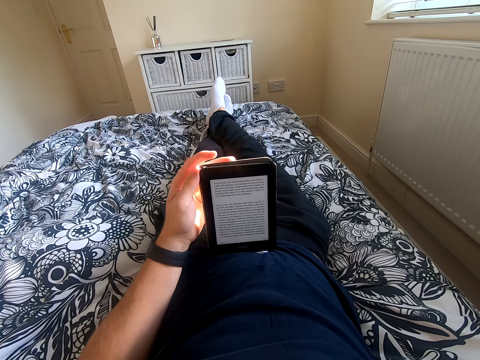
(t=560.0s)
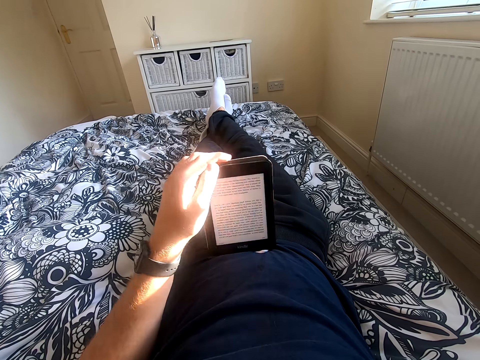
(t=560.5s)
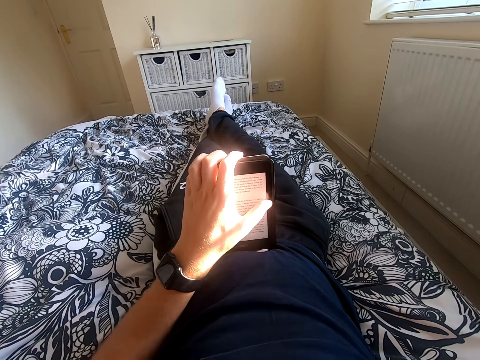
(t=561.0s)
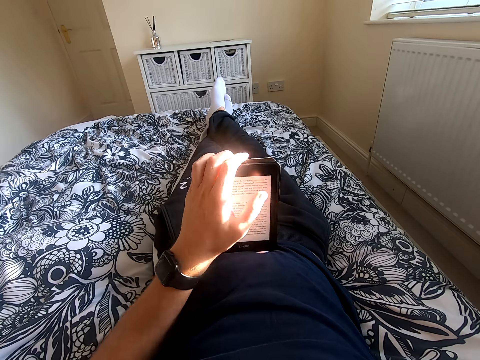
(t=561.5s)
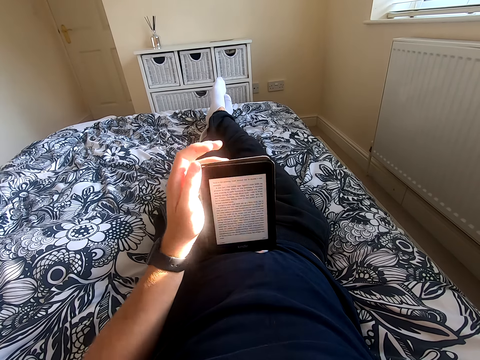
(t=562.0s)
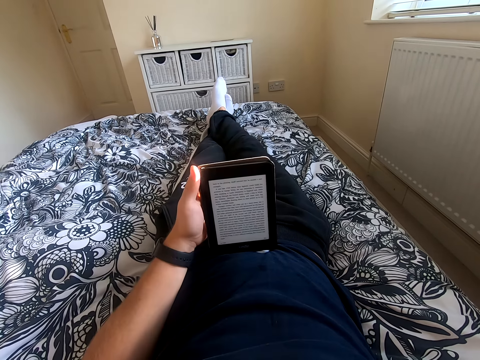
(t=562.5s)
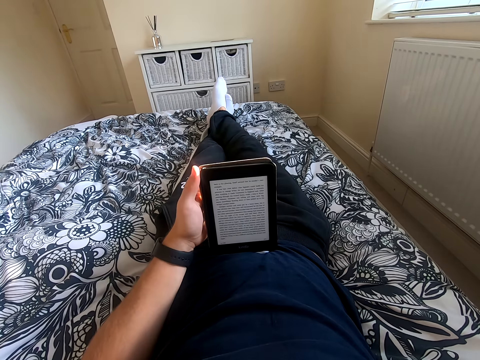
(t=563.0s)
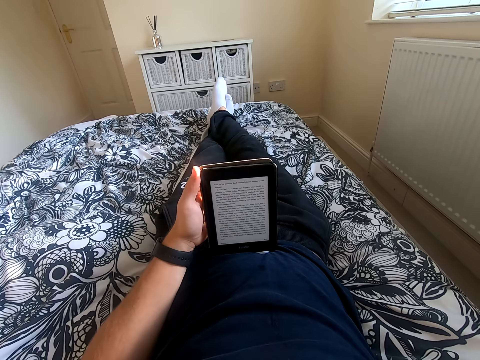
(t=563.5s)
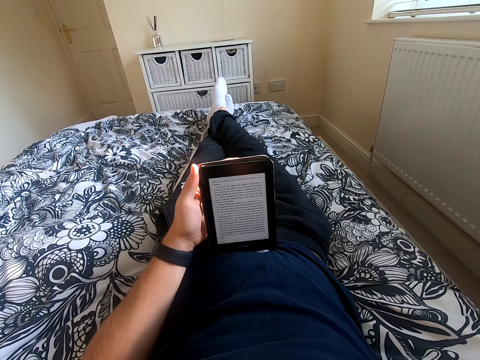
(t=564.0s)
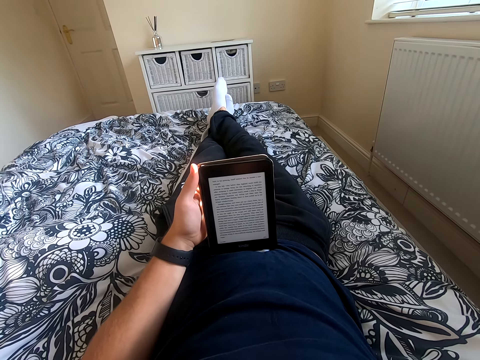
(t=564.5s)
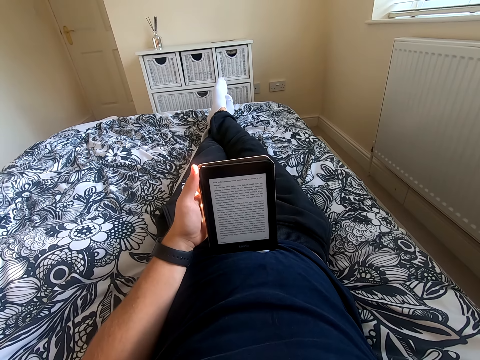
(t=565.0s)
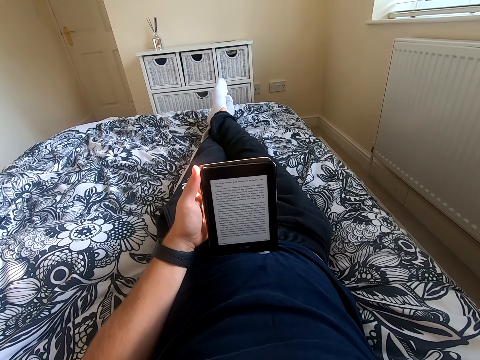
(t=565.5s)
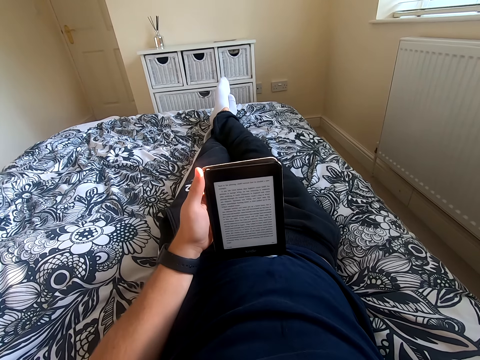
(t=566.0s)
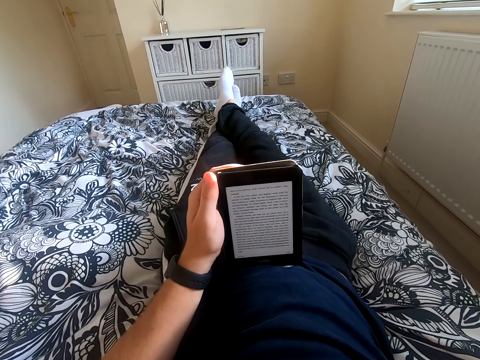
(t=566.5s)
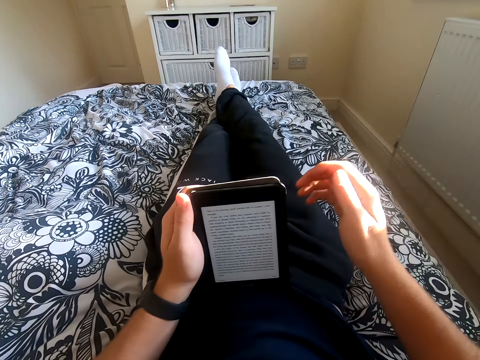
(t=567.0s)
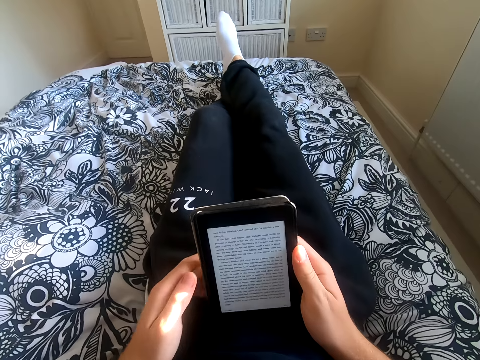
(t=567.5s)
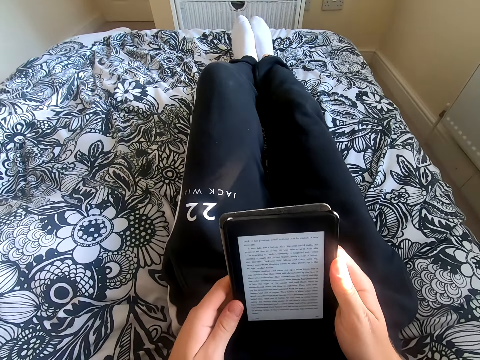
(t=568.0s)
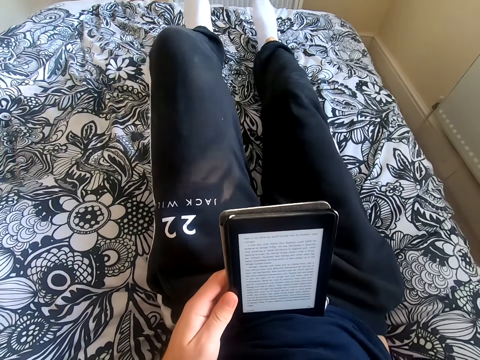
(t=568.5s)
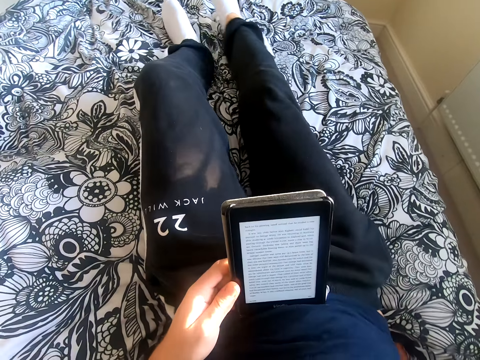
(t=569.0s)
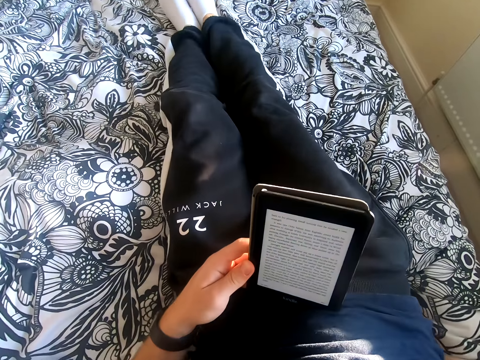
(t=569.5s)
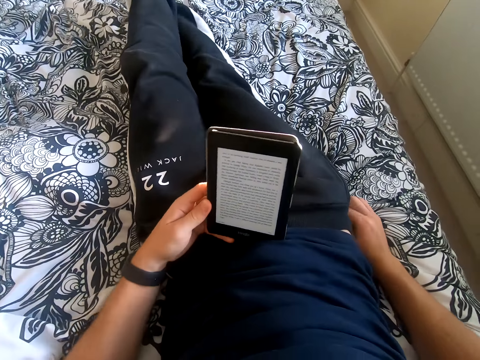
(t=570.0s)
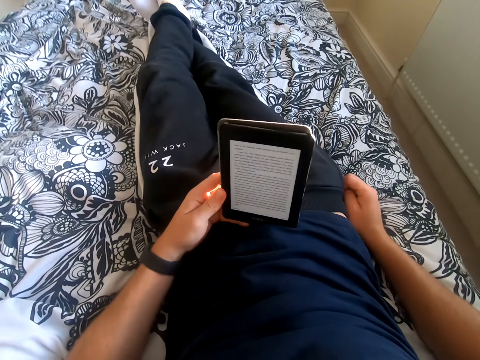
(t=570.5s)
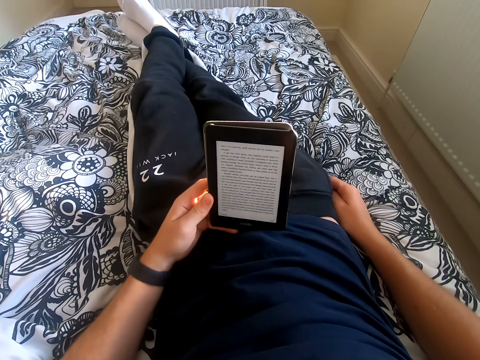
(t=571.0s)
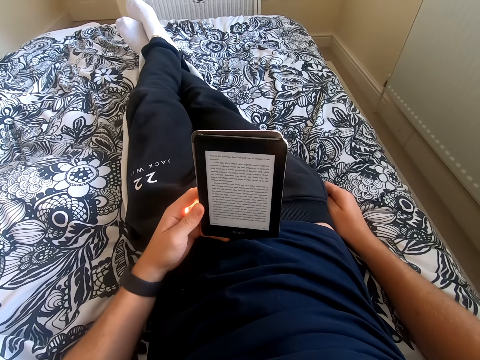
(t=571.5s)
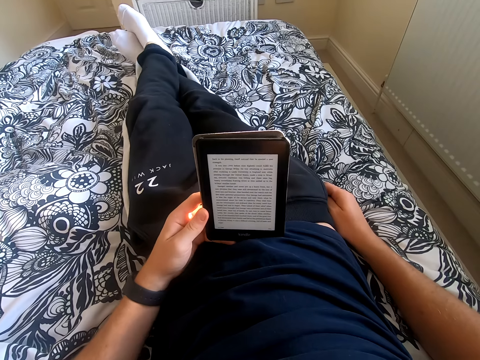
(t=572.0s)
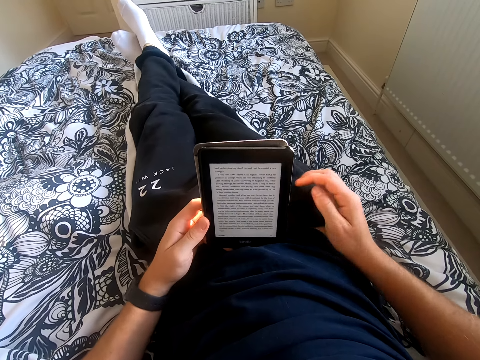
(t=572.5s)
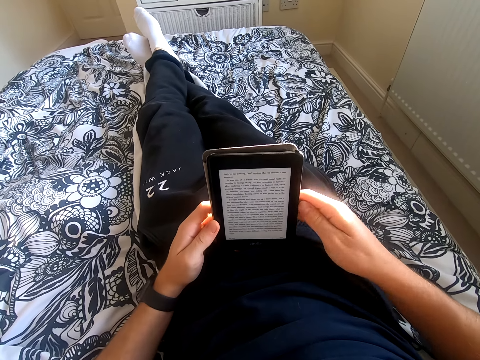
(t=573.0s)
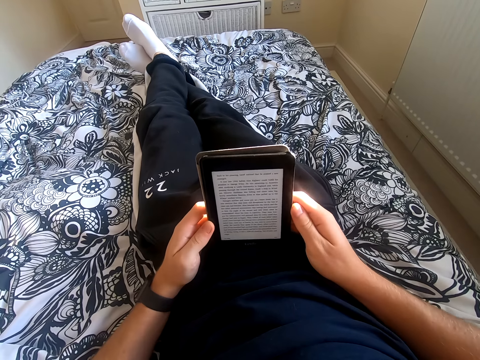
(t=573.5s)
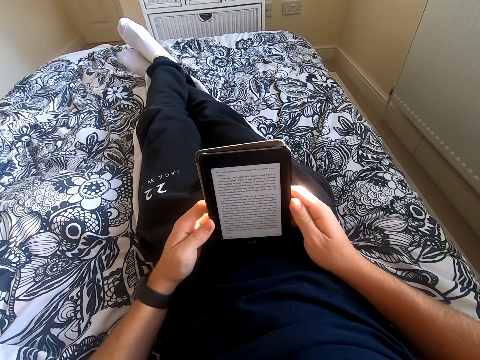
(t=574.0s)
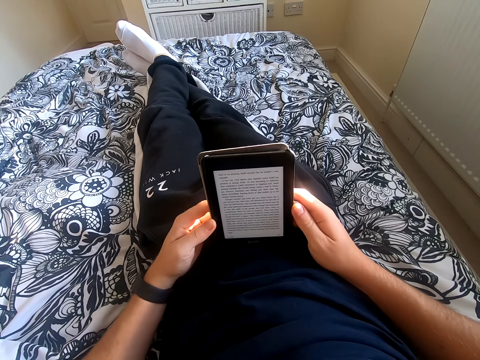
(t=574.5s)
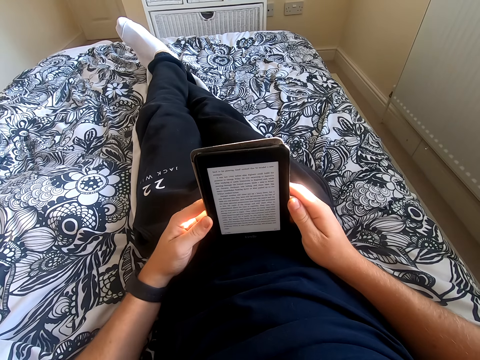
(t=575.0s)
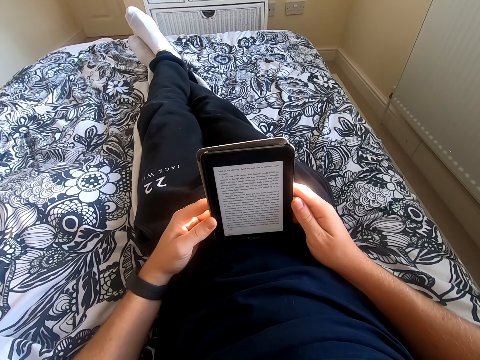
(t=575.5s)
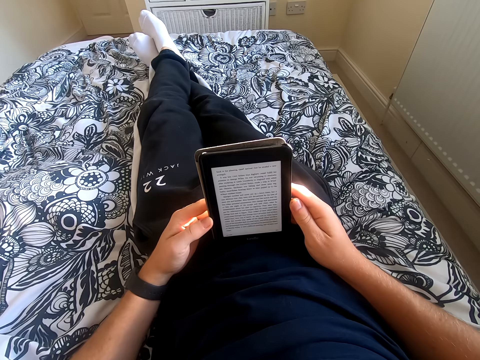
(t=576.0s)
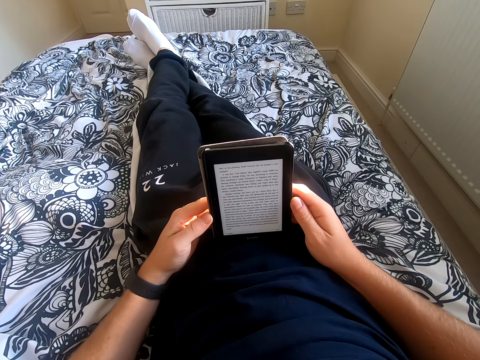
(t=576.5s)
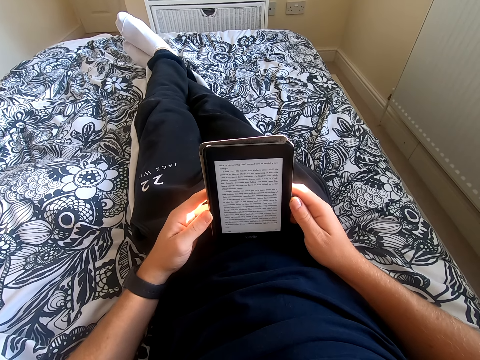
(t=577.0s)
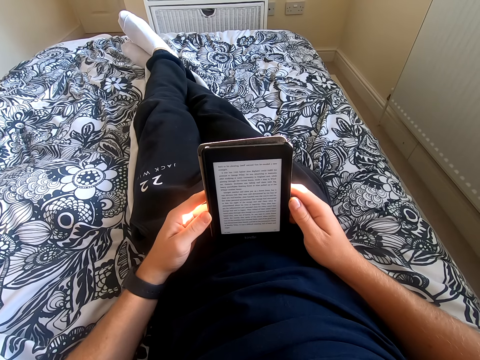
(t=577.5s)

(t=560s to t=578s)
The camera wearer moves his left hand on the tablet. He scrolls through the tablet. He moves his left hand on the tablet. He reads the book on the tablet. He holds the tablet with his right hand. He lifts his right hand from the tablet. He moves his left leg on the bed. He adjusts his body on the bed. He reads the book on the tablet. He holds the tablet with his right hand. He reads on the tablet.

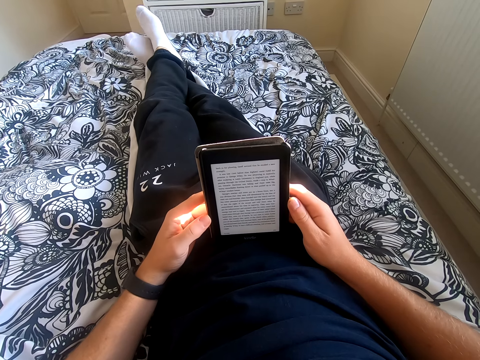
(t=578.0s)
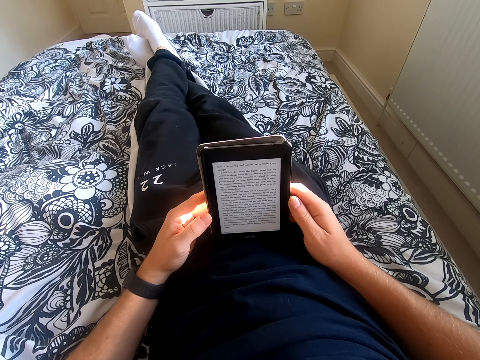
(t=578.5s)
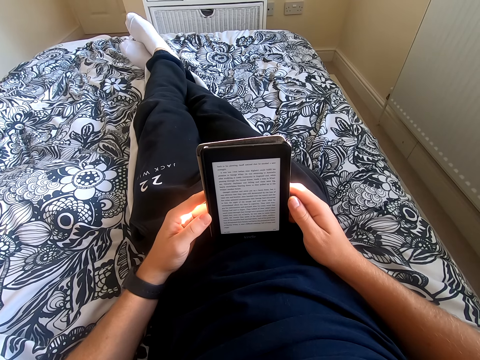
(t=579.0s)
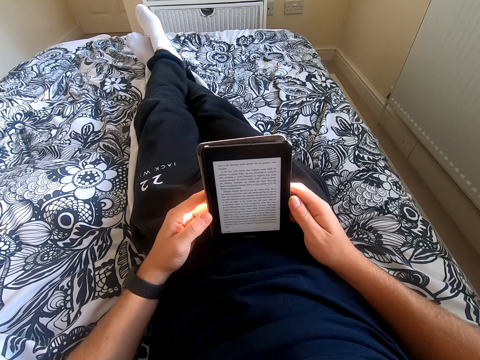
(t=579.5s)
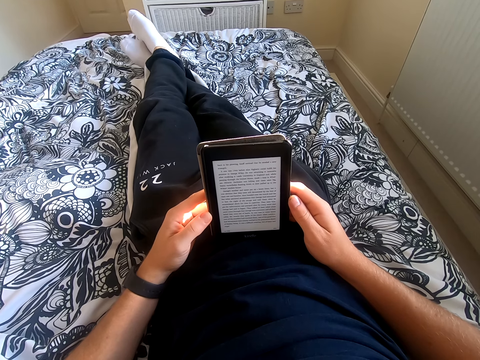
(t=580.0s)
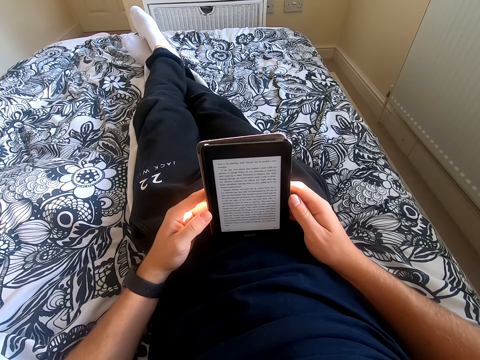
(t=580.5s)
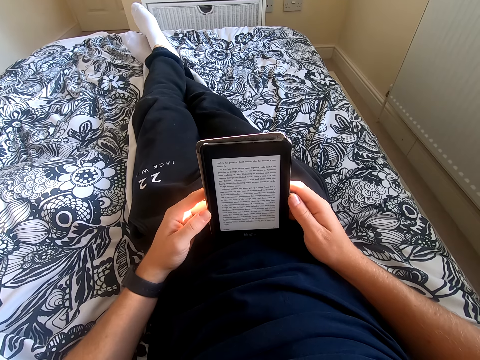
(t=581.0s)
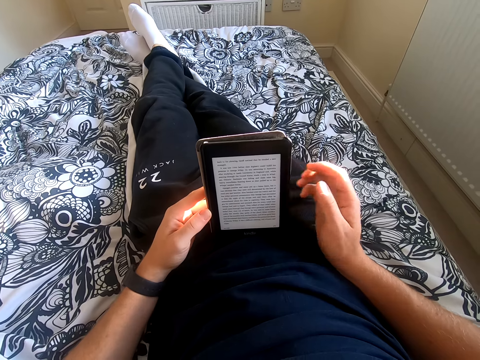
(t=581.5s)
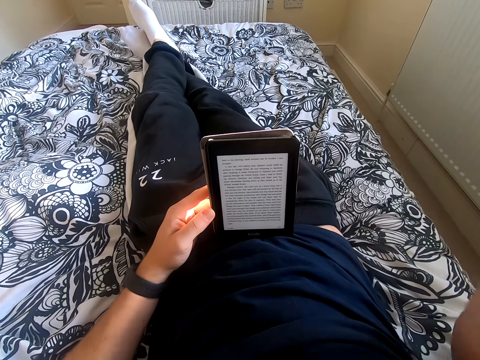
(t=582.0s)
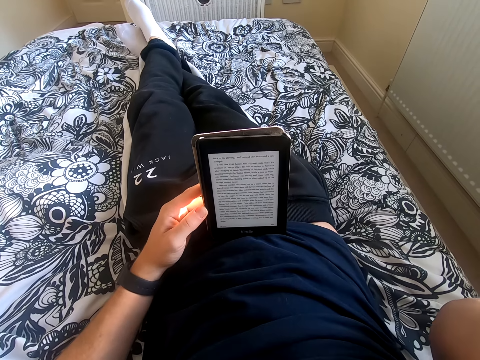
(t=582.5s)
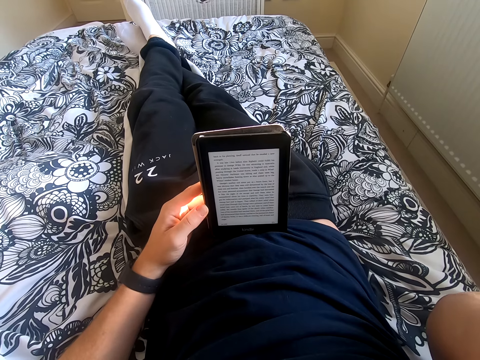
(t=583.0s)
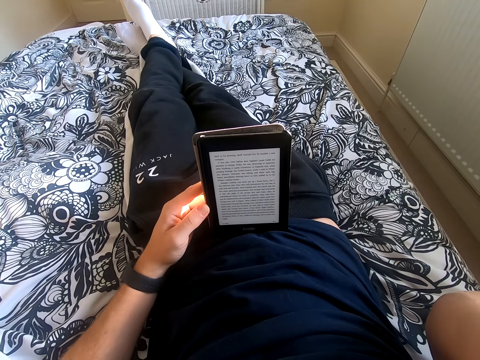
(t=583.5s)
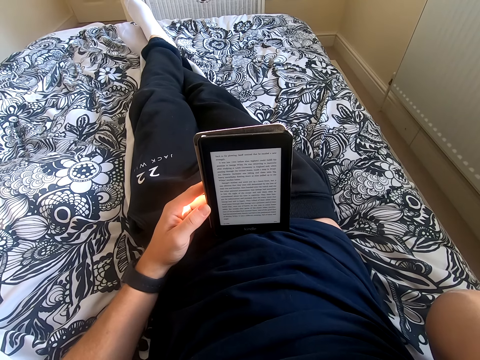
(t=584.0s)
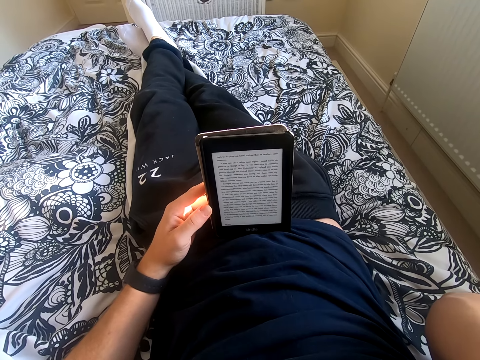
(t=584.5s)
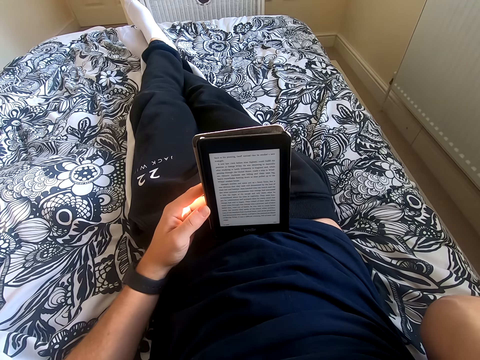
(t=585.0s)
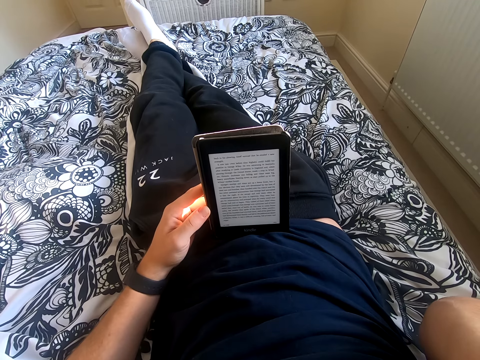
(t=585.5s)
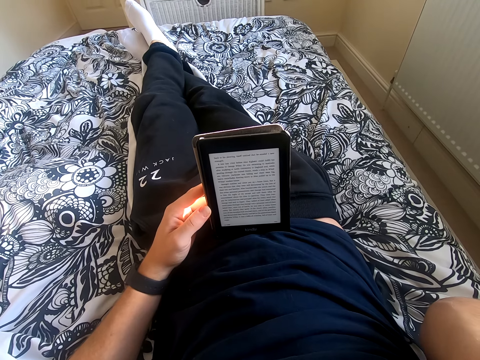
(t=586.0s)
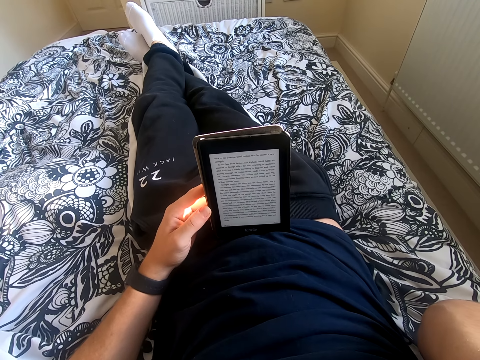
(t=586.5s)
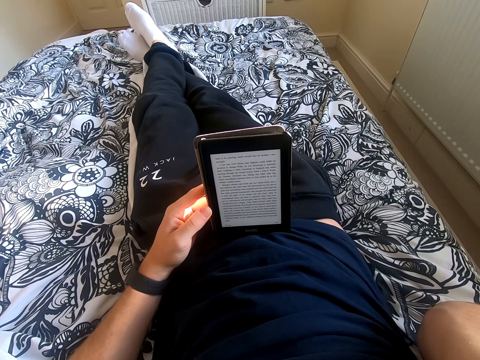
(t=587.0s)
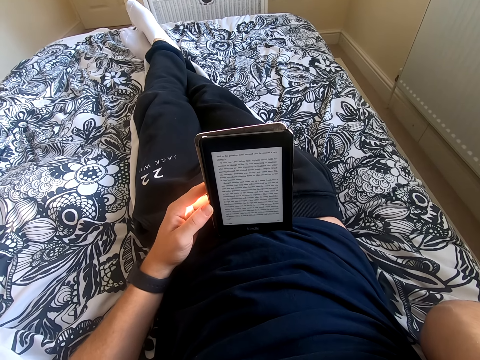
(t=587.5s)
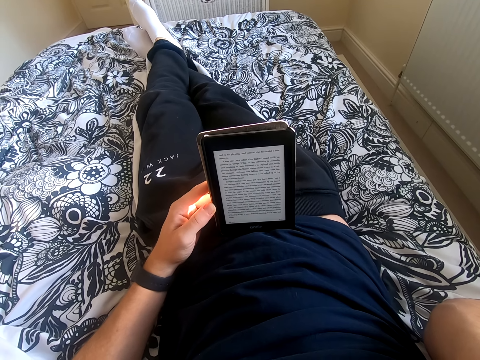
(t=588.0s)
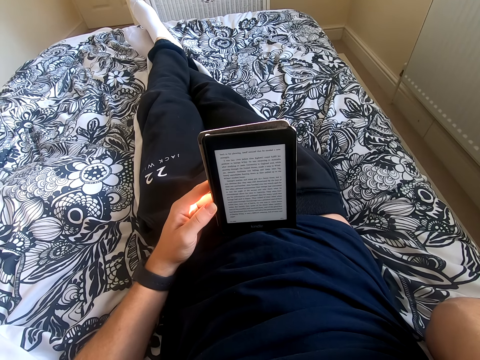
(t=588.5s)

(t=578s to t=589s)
The camera wearer lifts his right hand. He touches his head. He reads the book on the tablet.
